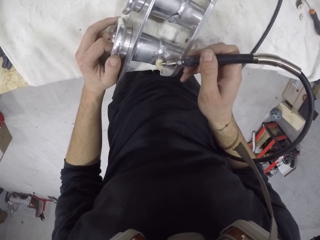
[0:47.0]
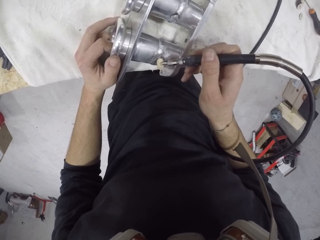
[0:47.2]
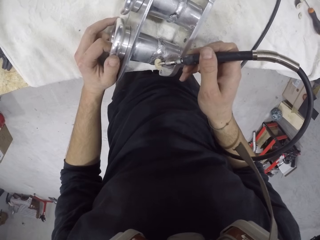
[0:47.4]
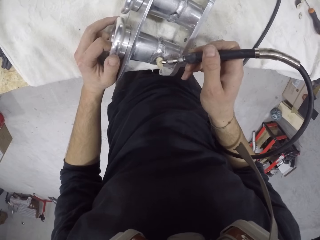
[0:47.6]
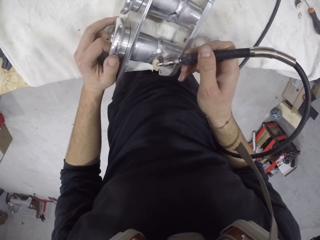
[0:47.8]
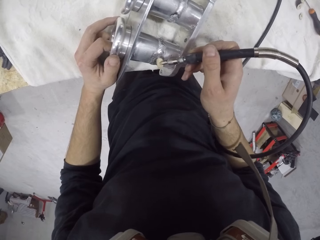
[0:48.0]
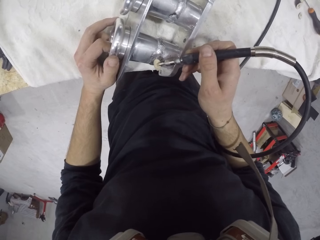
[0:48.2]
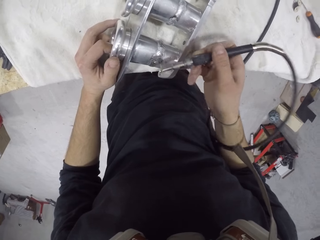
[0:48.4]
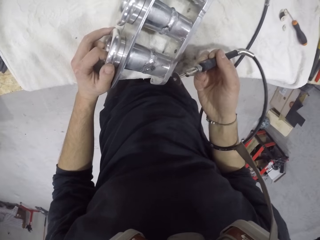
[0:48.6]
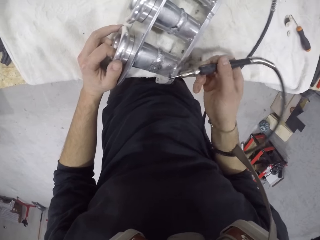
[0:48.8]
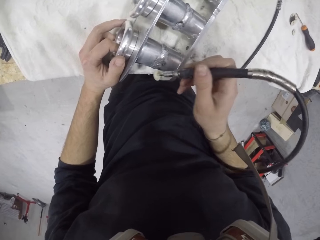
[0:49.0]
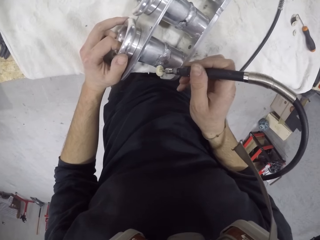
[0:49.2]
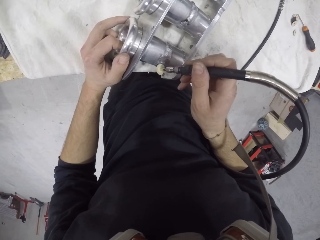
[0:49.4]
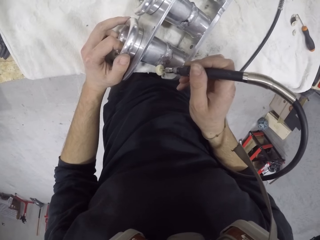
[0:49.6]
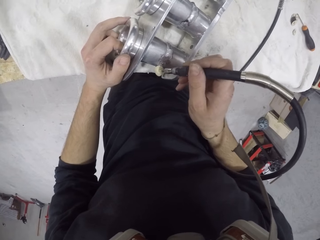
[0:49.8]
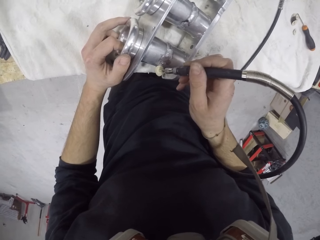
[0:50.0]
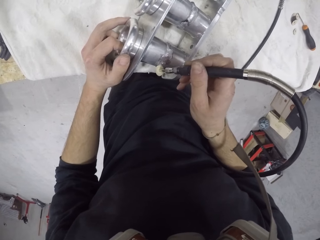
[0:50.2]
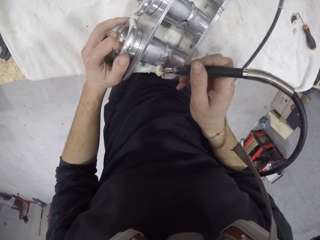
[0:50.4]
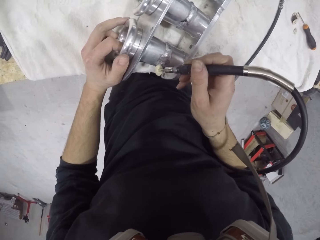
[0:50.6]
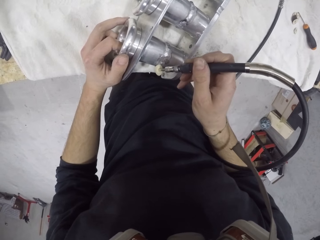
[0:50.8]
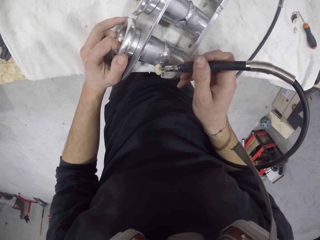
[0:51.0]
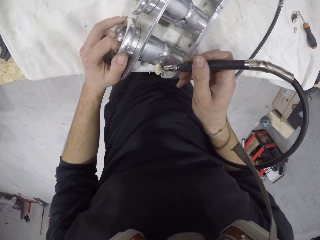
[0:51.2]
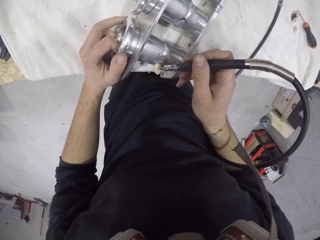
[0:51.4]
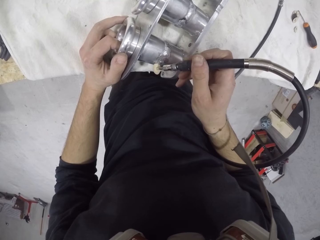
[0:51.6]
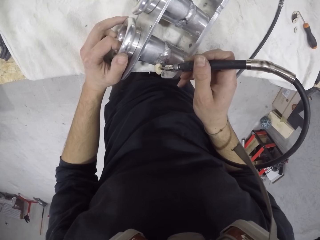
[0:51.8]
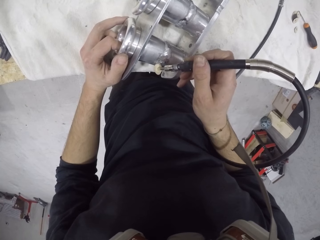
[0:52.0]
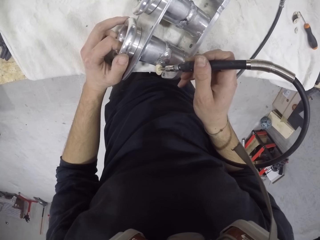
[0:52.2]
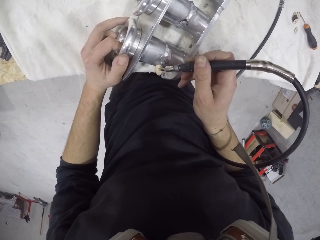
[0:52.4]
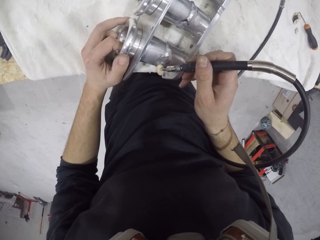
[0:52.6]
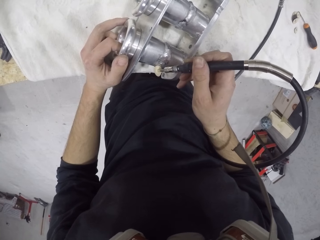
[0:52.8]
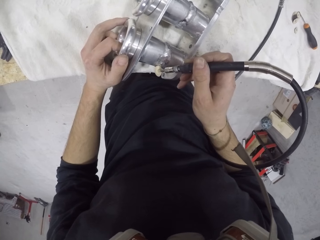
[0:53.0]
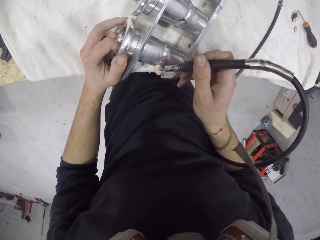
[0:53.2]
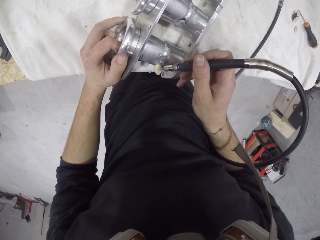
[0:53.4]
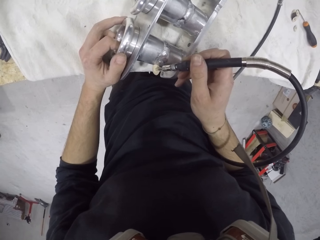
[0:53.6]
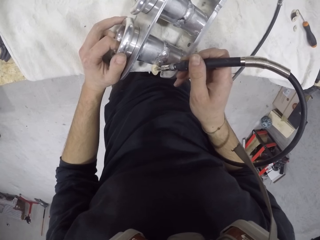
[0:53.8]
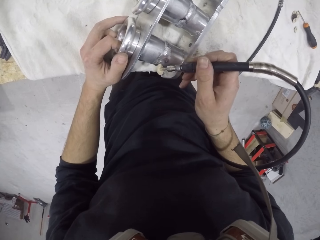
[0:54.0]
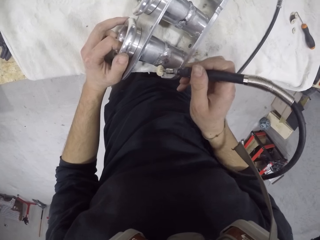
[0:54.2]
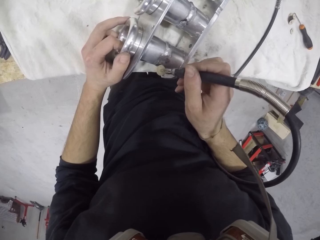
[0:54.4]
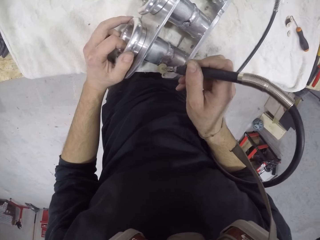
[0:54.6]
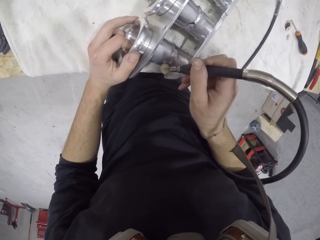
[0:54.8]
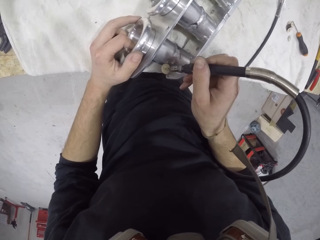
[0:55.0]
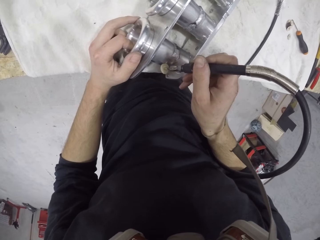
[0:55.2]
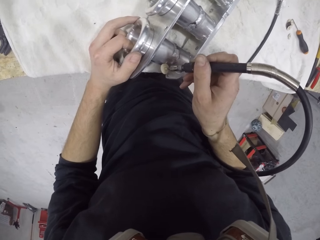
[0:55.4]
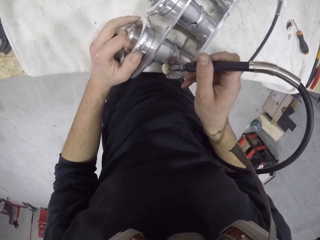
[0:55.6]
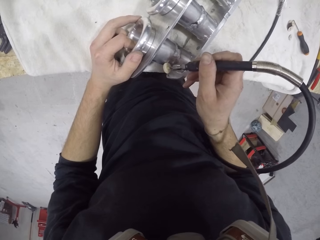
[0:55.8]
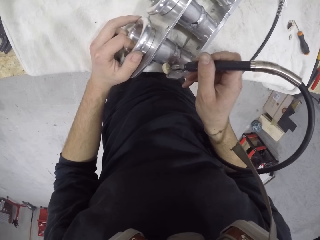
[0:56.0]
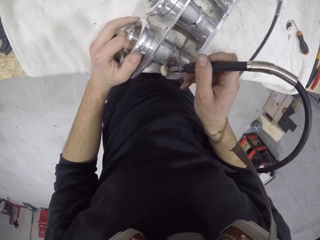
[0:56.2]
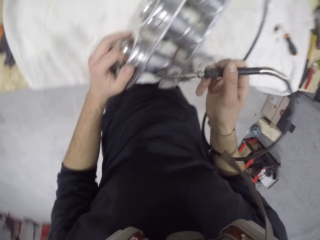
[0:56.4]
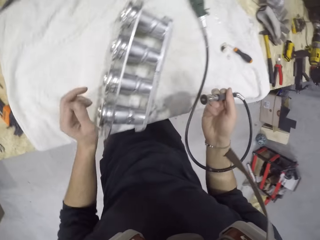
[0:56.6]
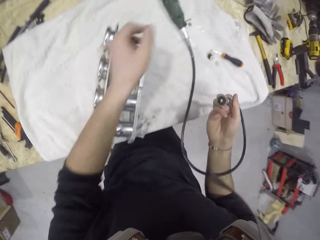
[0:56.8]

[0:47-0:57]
The camera wearer looks at the electric file sander. They smoothen the metal structure.

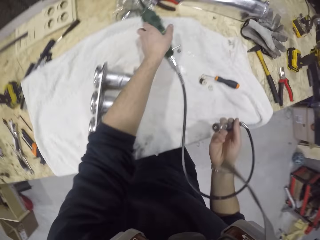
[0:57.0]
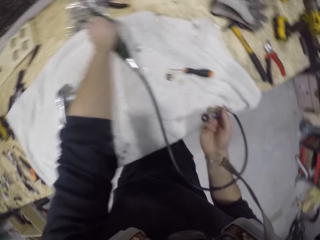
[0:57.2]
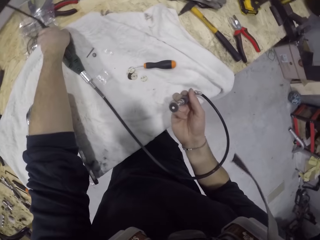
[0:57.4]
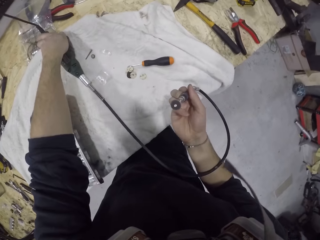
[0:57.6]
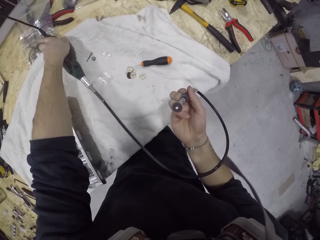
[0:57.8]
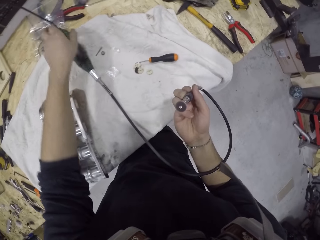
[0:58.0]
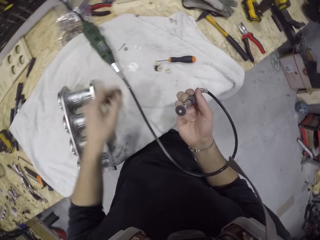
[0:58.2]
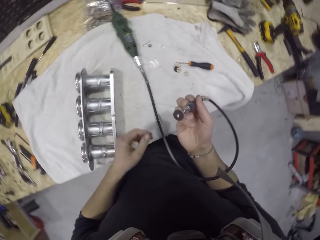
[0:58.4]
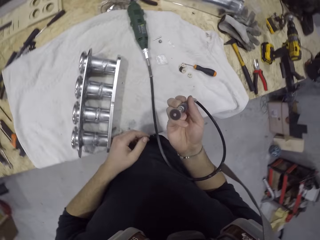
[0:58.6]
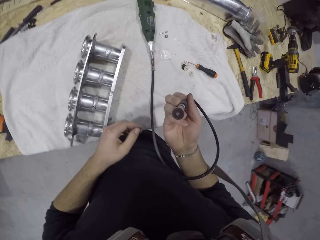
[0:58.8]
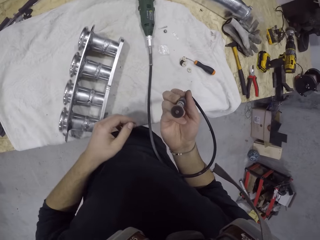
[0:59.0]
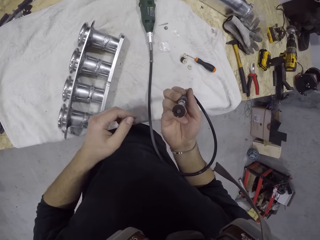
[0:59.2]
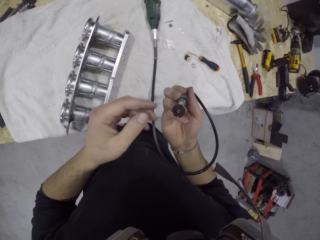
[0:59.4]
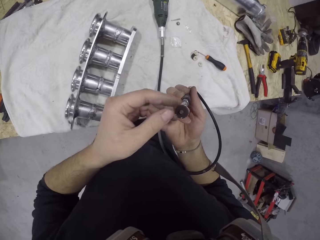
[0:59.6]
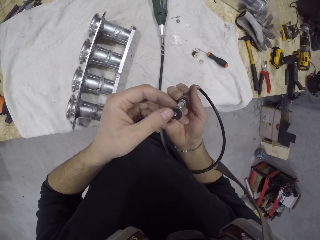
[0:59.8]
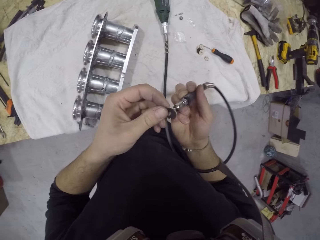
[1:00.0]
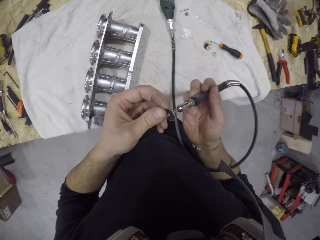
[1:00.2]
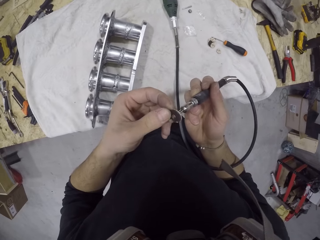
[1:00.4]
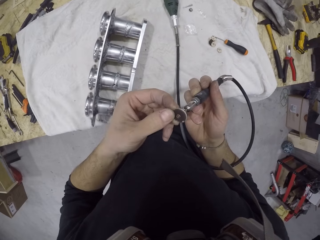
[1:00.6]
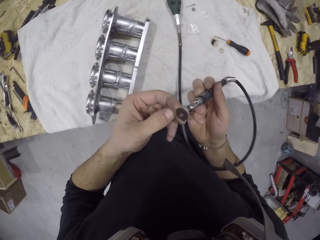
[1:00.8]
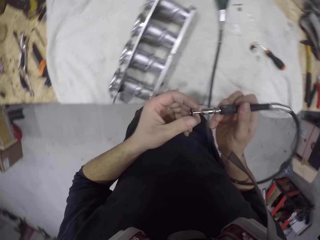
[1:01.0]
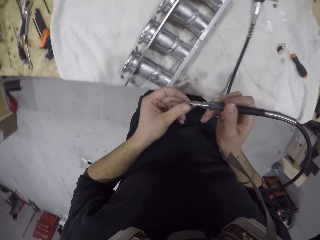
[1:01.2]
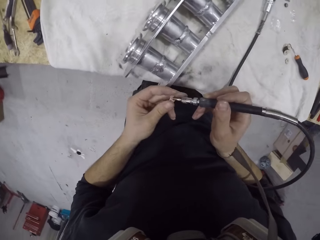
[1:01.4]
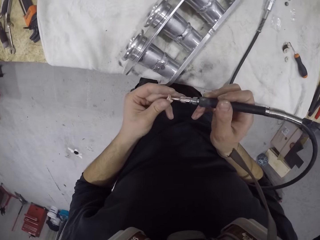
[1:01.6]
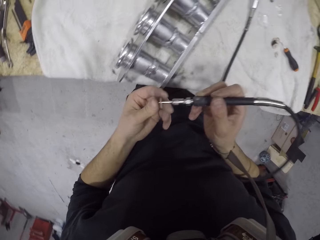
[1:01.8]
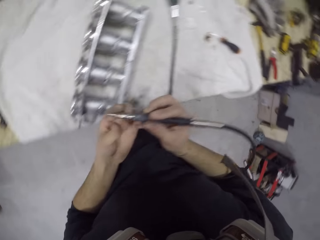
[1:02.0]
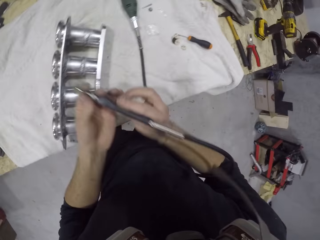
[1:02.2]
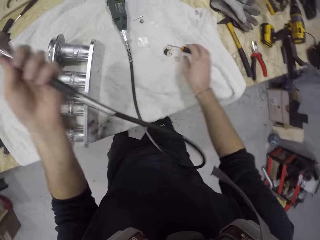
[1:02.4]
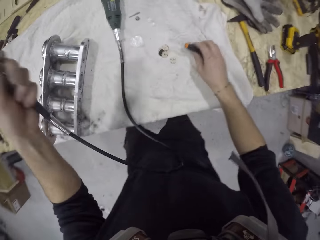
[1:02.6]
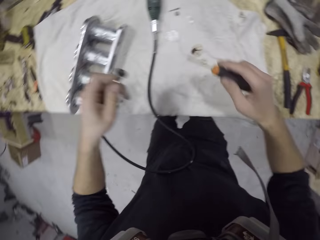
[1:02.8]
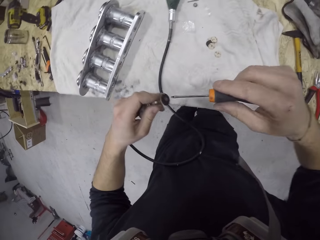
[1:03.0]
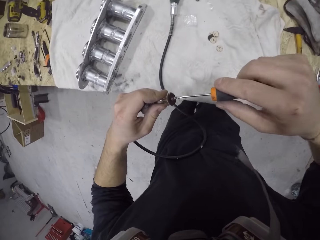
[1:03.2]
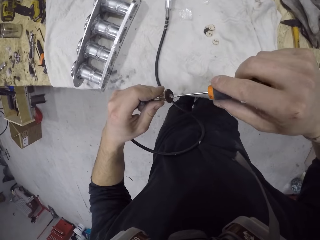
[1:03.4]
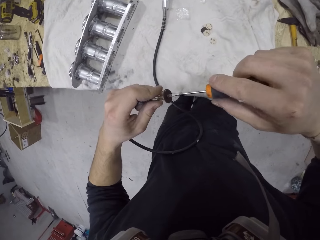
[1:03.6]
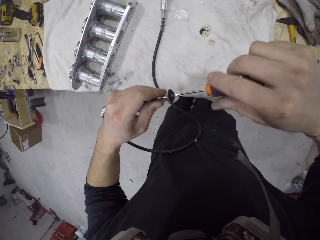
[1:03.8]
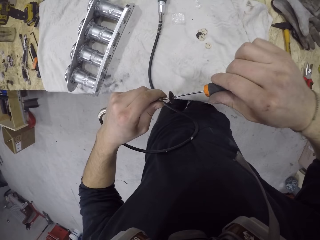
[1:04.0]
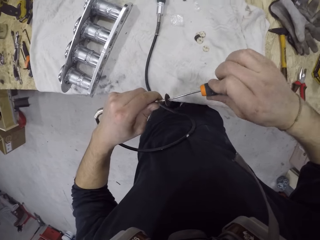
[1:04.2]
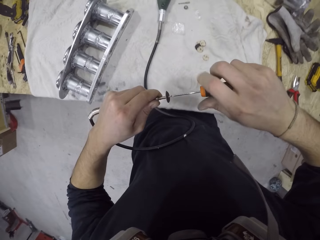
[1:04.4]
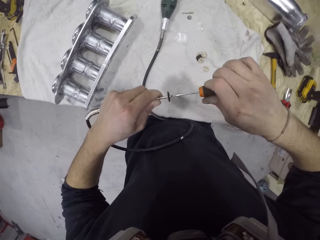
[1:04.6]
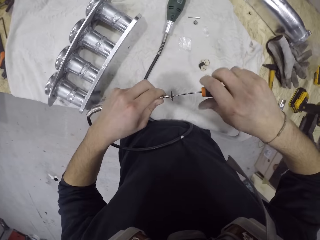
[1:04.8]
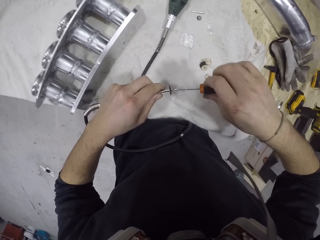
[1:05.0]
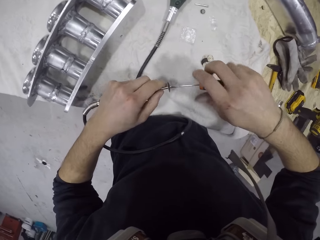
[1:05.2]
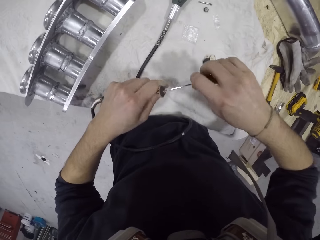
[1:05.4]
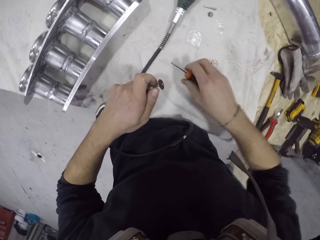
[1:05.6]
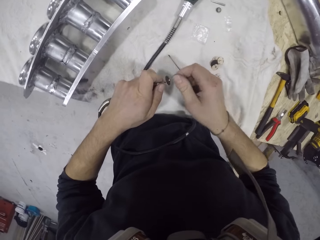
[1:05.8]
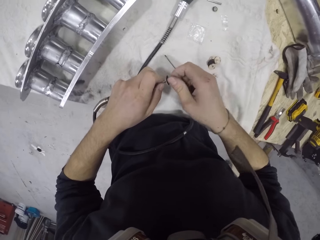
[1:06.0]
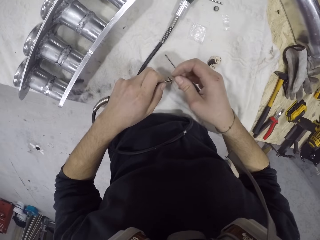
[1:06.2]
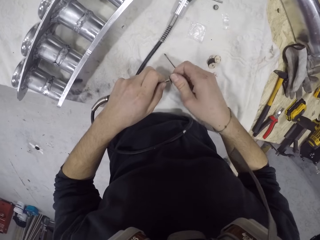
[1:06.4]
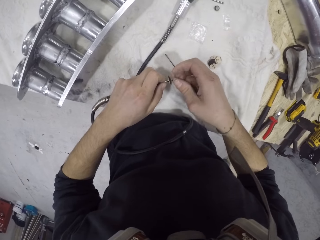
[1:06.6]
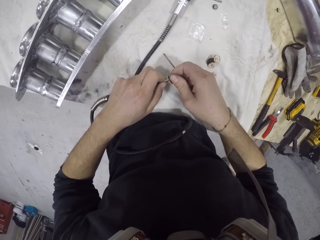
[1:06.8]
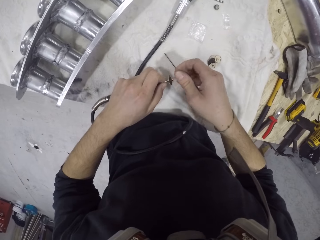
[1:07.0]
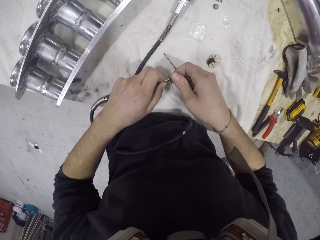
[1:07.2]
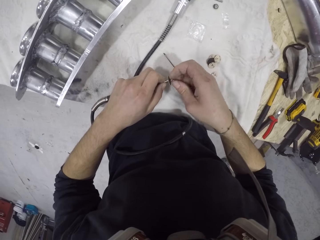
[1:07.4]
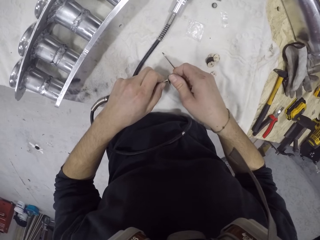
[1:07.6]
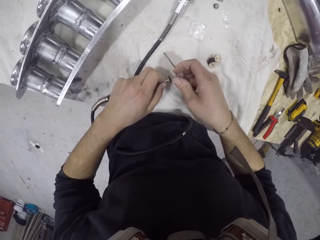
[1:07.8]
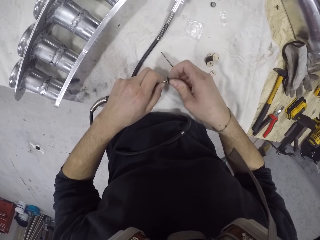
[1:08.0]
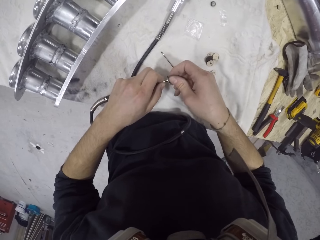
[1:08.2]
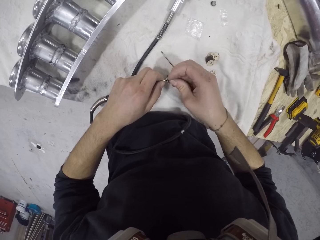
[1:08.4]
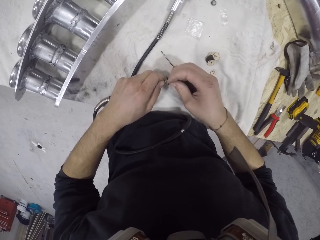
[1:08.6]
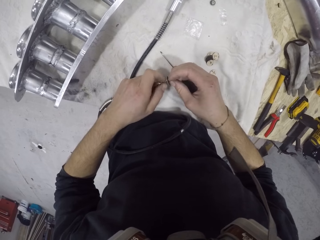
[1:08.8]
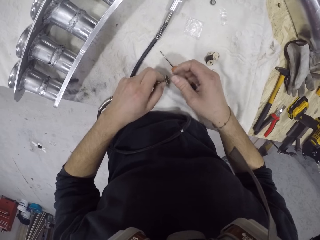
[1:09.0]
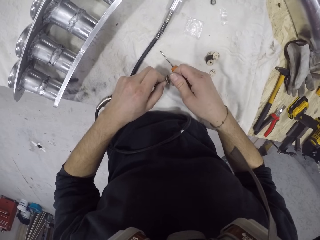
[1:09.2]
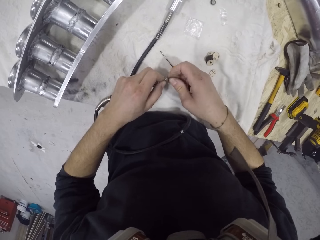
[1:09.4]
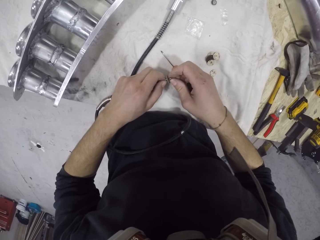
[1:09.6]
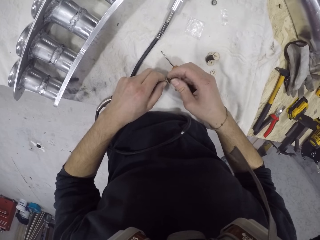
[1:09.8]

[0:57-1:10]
The camera wearer switches off the rotary tool with his left hand. He looks at the electric file sander. He holds the rotary tool with both hands. He pulls the file sander. He holds the rotary tool with his left hand. He picks up a screwdriver from the table with his right hand. He screws the rotary tool in his left hand with the screwdriver in his right hand. He opens a nut on the gas welding machine. He drops the screwdriver on the table. He separates a sander paper from the rotary tool with both hands. He opens the nut.
